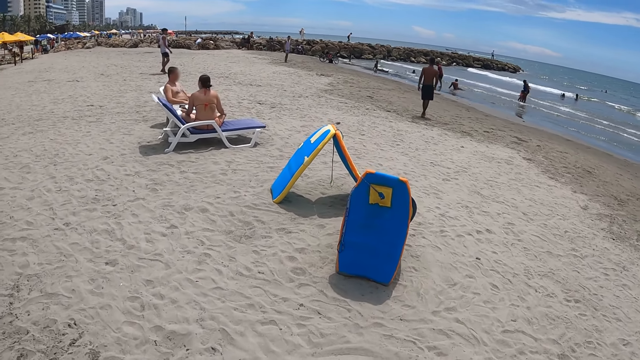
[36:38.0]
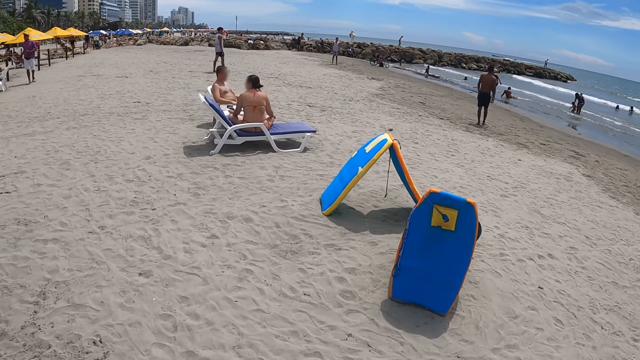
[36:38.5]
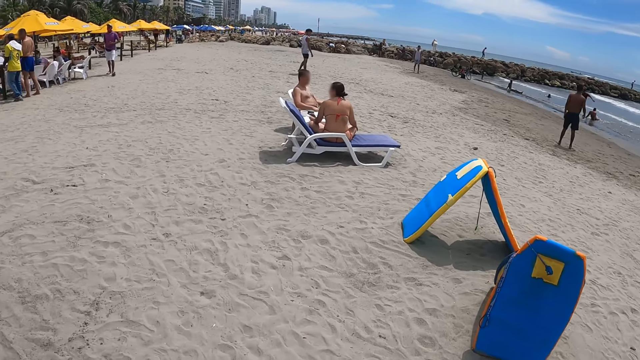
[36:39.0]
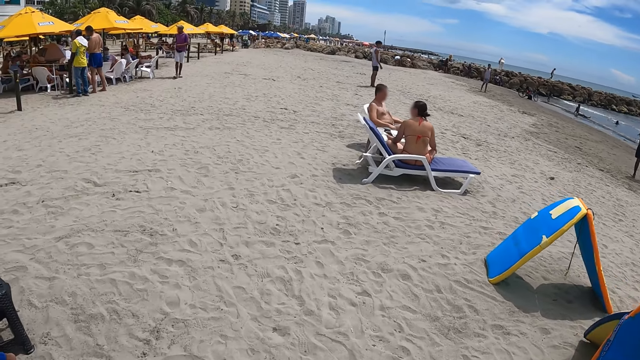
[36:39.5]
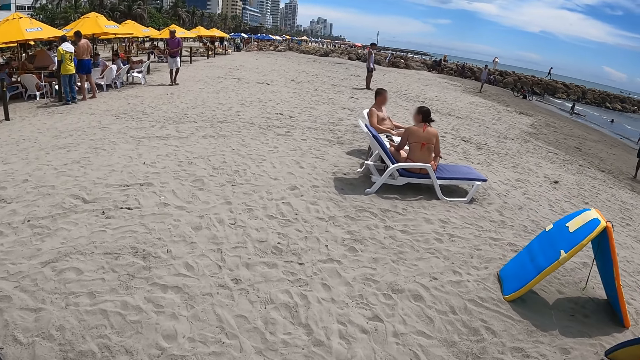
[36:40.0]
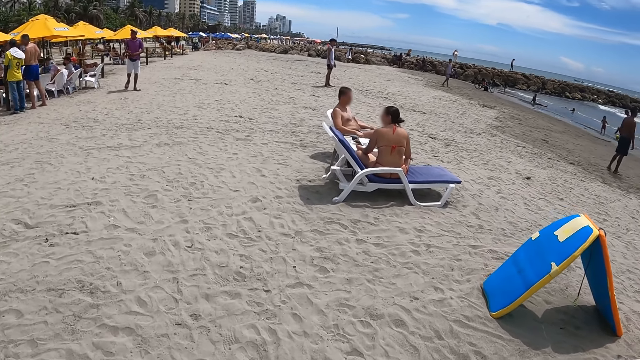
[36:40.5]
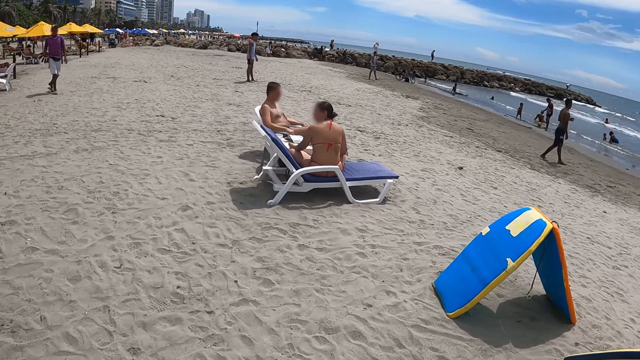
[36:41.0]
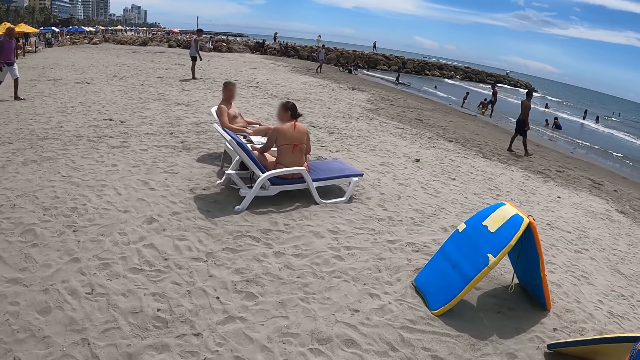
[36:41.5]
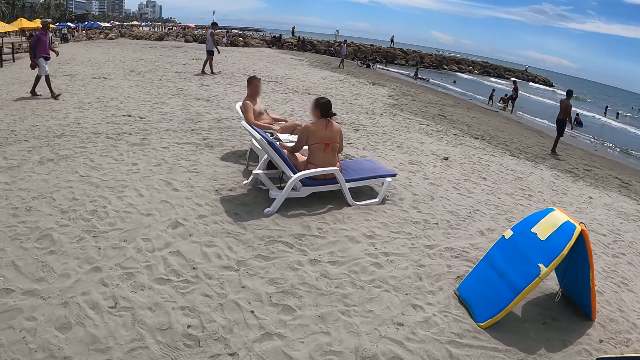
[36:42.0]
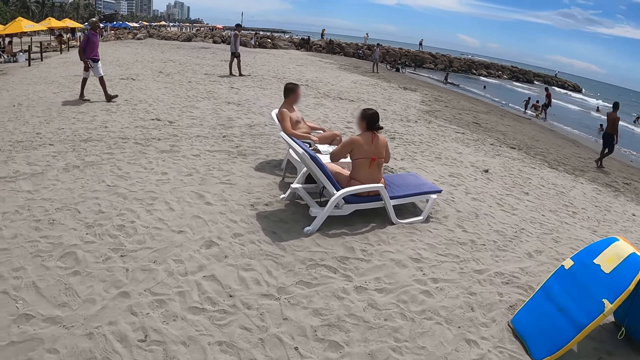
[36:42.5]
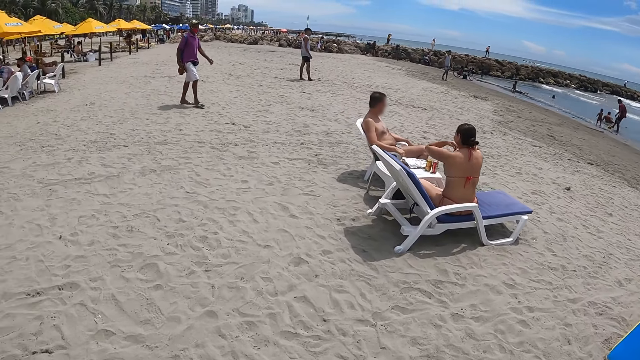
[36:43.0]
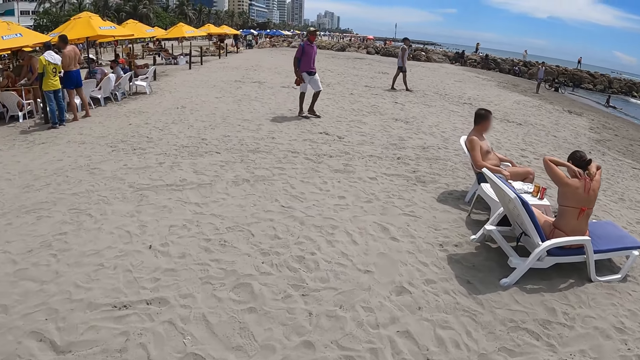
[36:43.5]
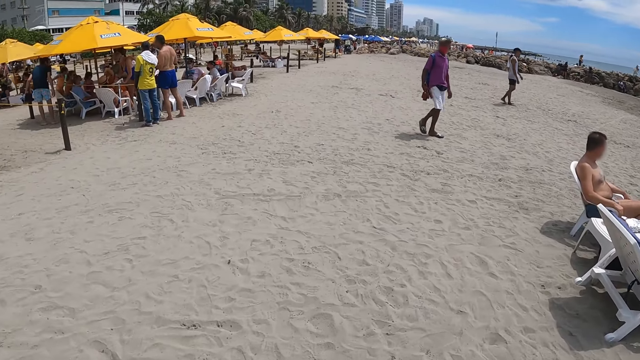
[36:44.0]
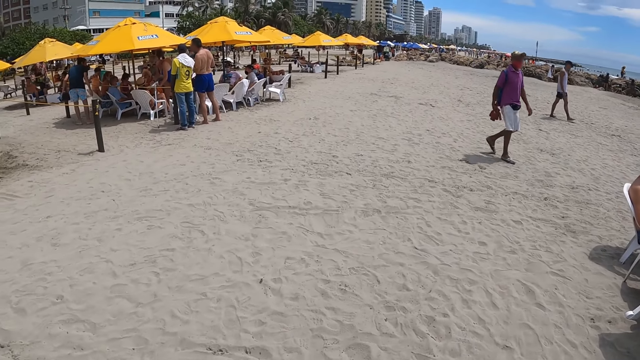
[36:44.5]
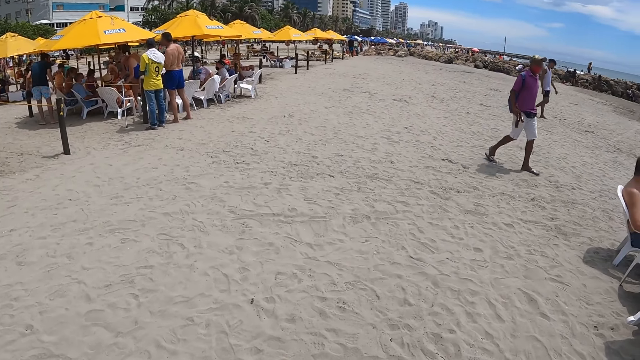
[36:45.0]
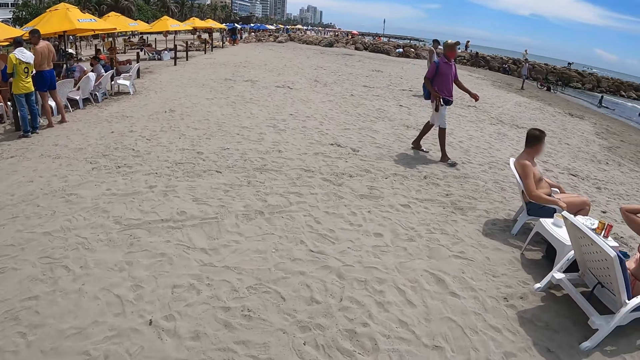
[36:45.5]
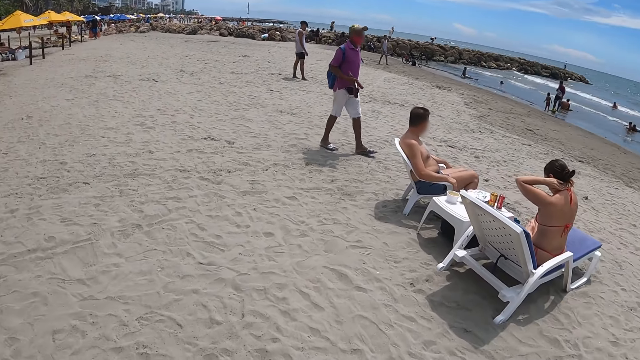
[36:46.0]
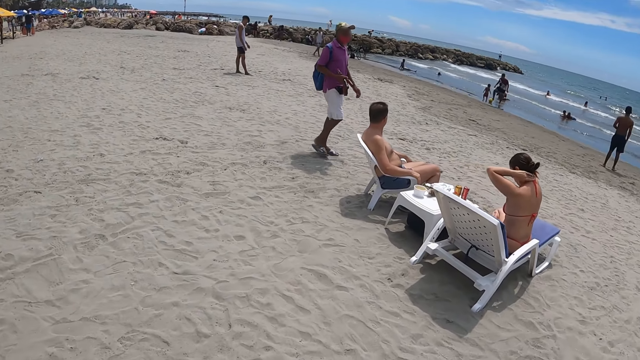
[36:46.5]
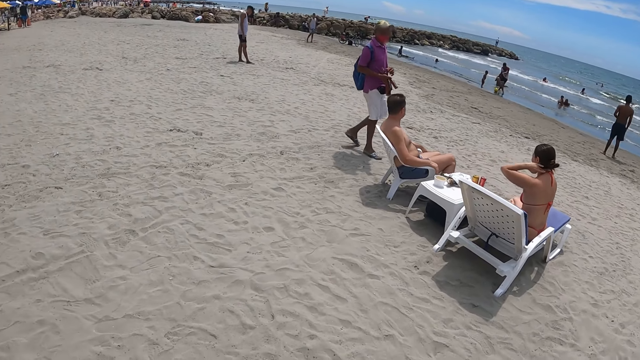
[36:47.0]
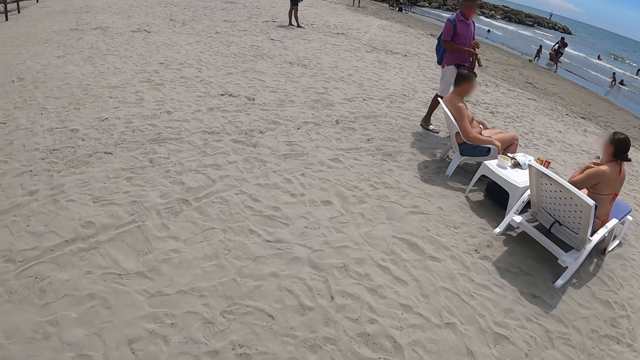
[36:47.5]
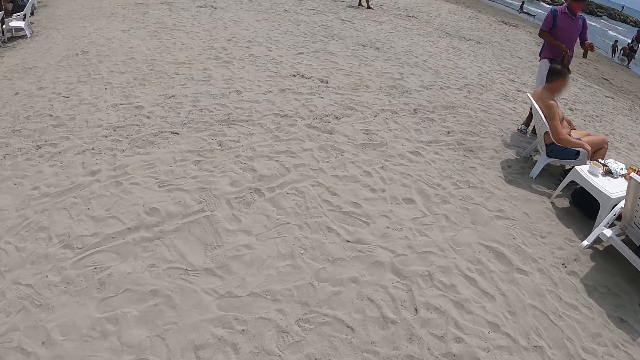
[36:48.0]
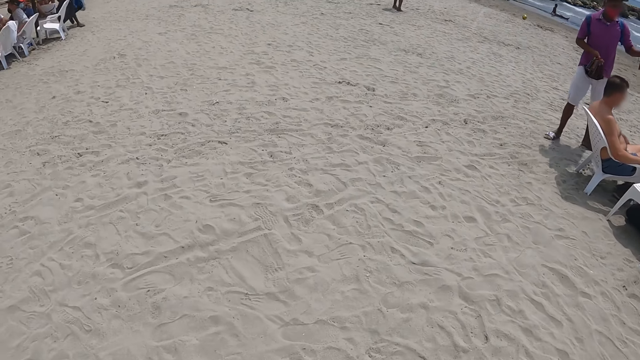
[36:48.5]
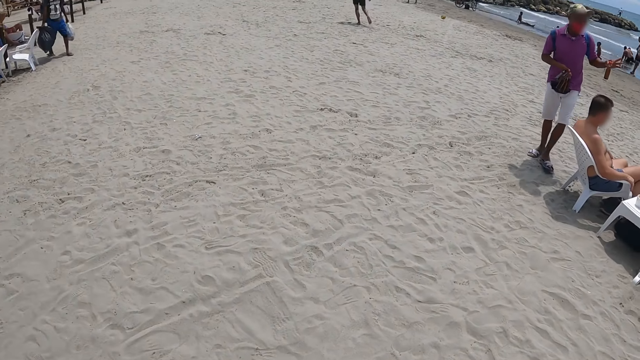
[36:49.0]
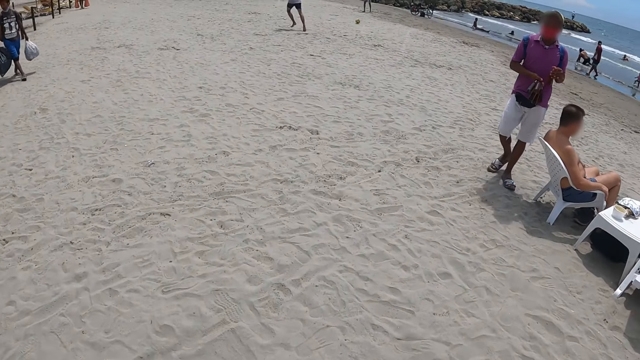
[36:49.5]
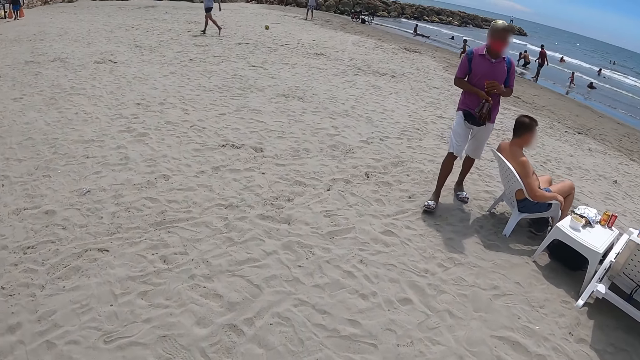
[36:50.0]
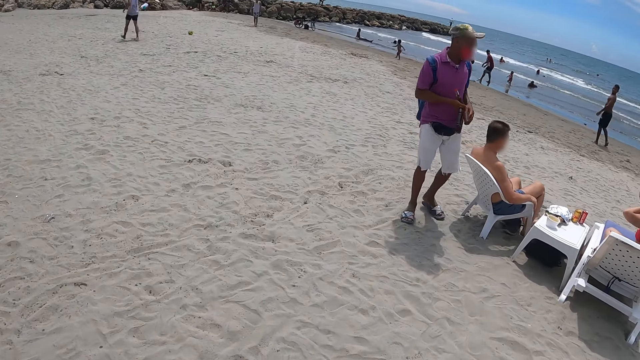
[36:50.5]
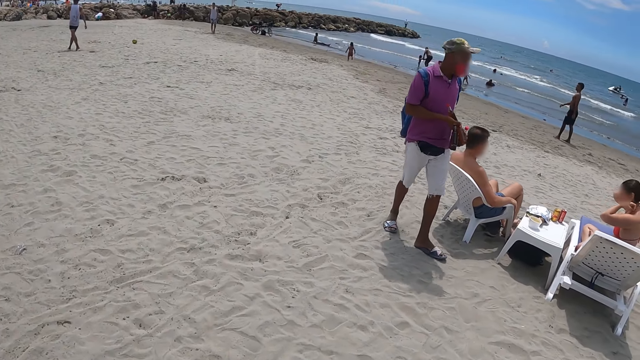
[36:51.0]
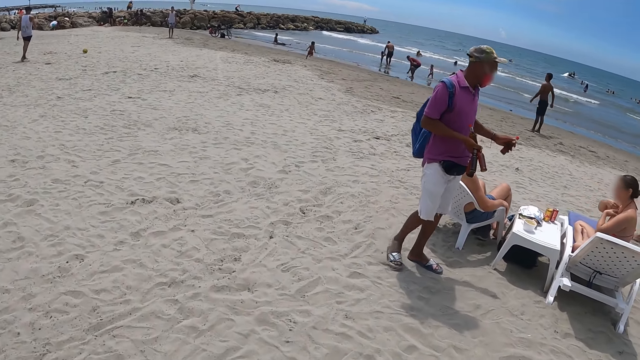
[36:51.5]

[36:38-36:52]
The camera wearer looks around. They walk in the beach.

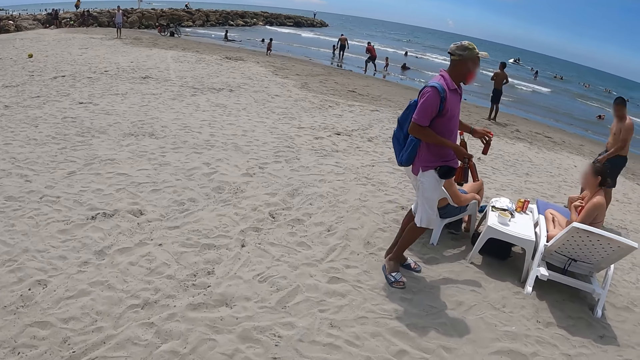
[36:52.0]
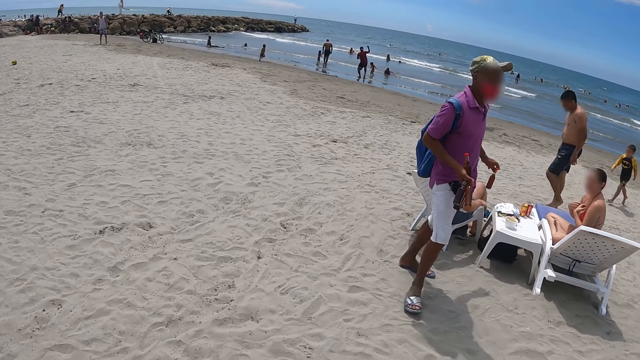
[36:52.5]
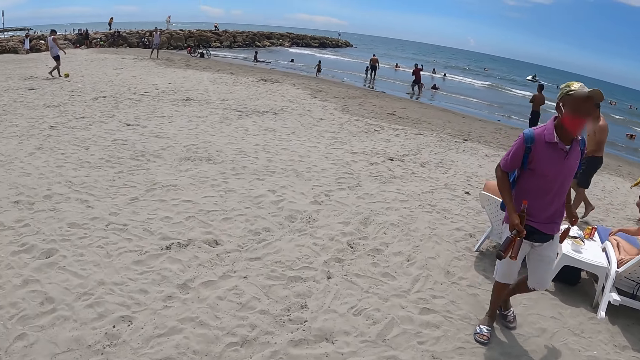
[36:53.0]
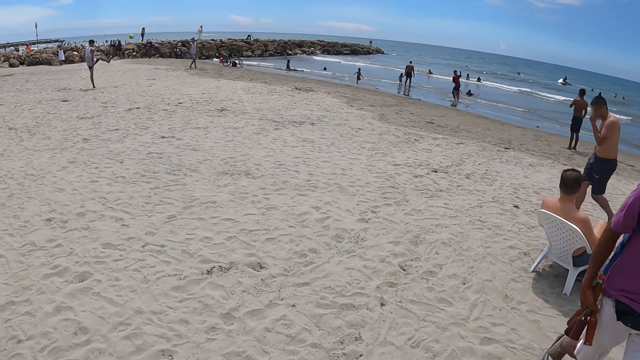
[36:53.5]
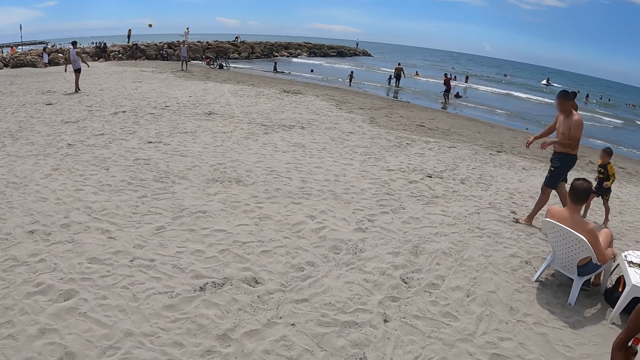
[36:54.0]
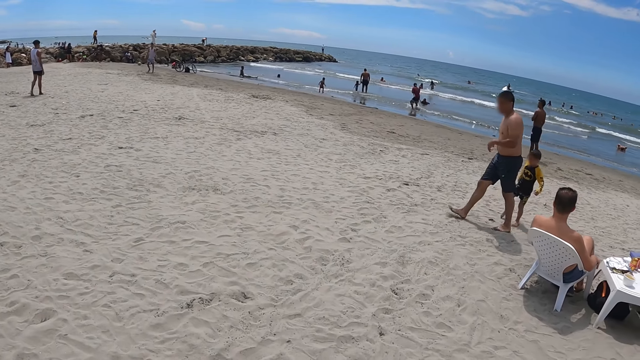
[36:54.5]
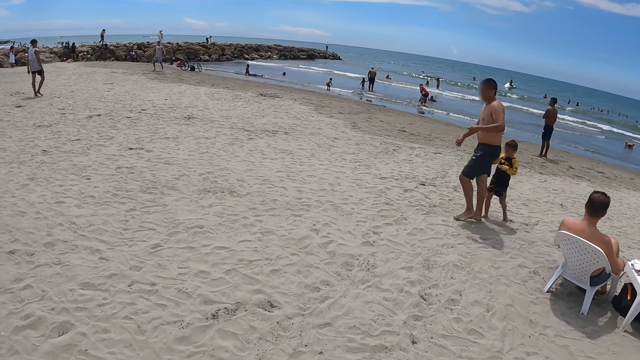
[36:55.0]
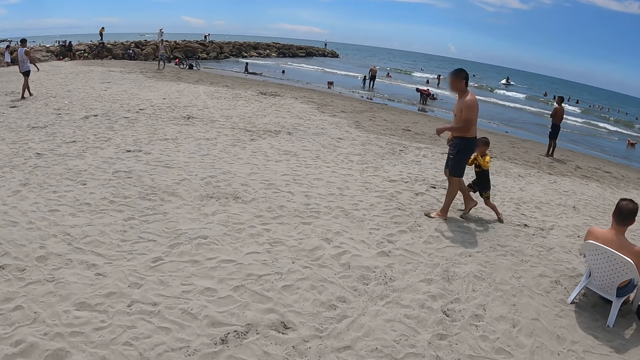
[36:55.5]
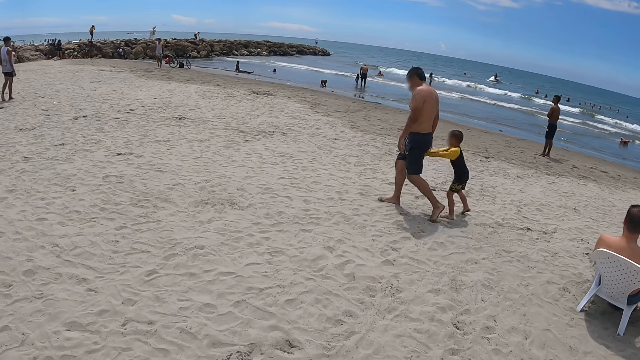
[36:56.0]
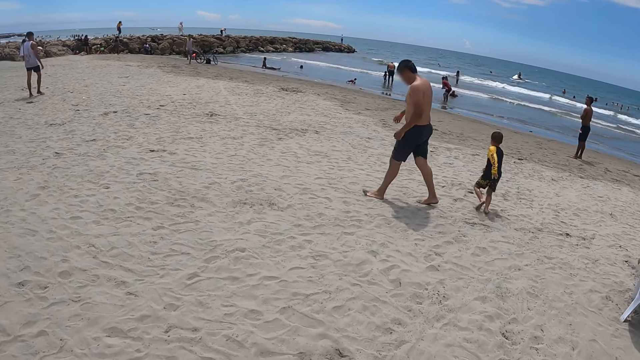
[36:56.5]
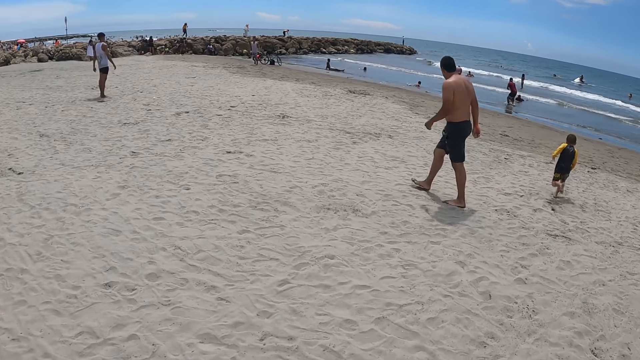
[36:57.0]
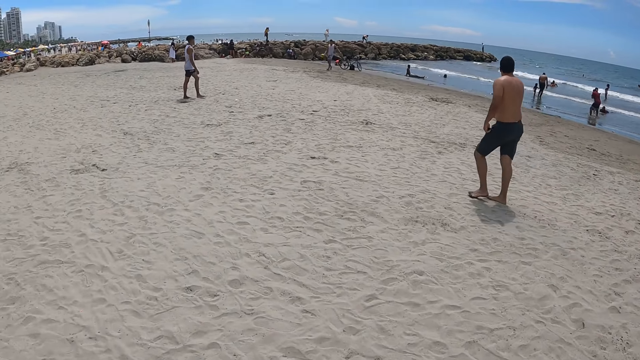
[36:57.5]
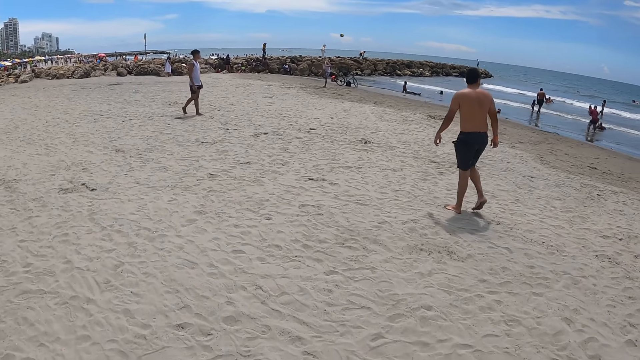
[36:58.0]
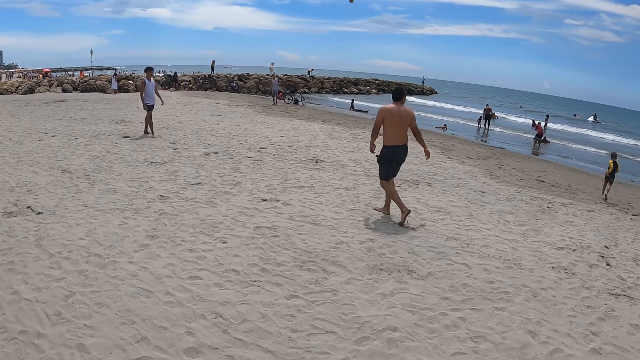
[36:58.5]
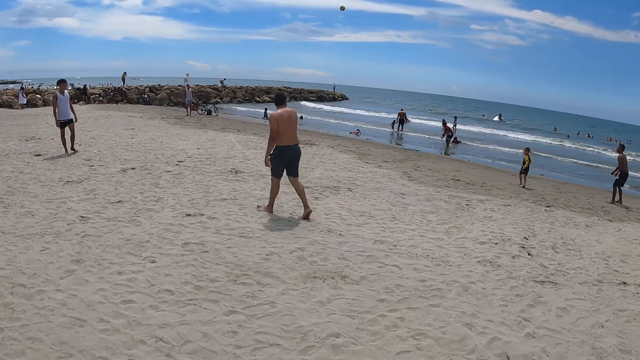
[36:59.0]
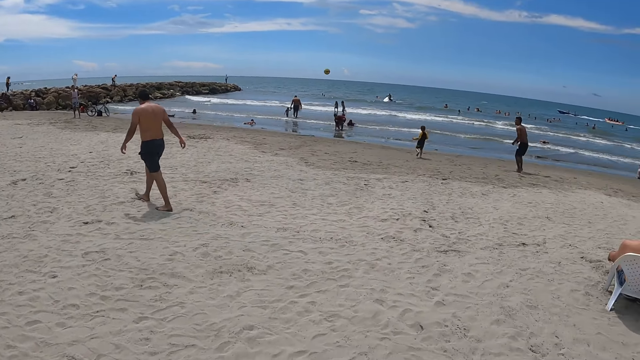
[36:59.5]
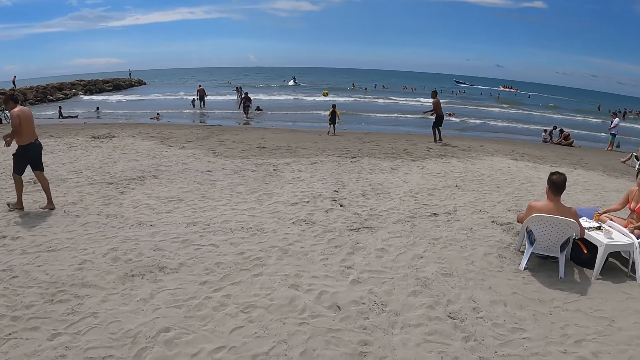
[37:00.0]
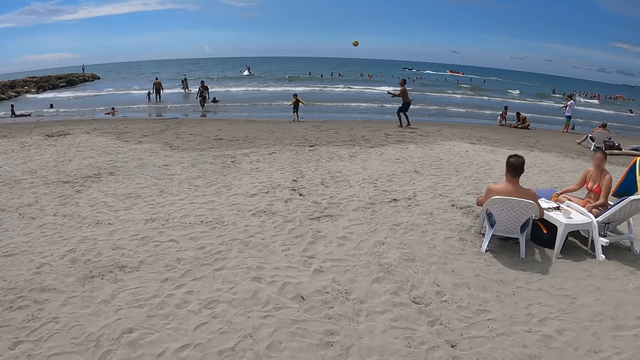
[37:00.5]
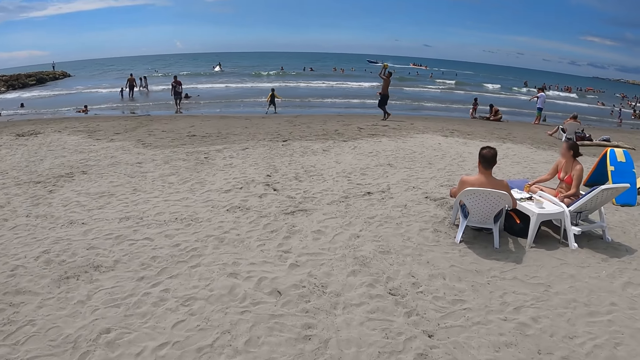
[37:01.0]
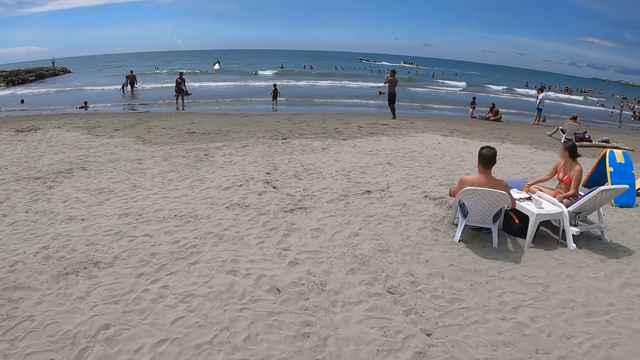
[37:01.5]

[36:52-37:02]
The camera wearer turns around.
